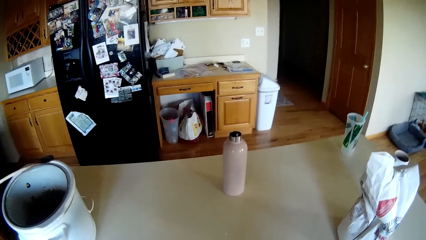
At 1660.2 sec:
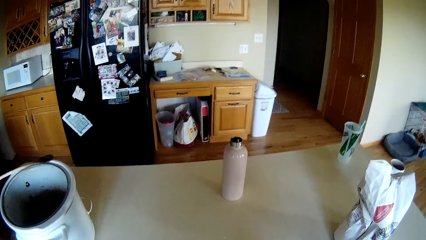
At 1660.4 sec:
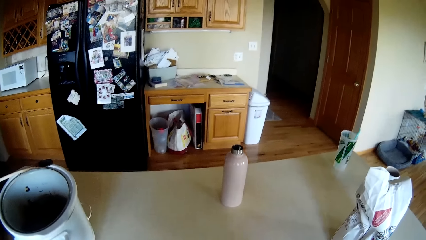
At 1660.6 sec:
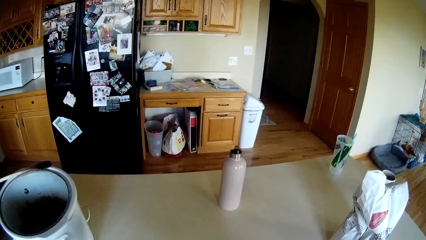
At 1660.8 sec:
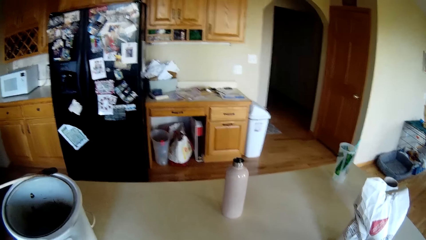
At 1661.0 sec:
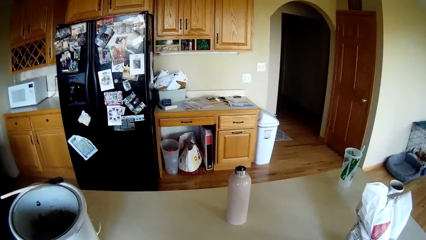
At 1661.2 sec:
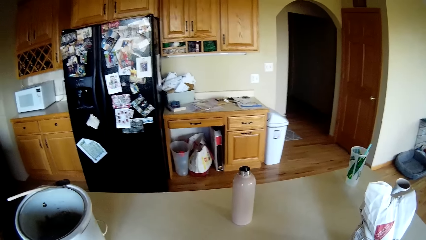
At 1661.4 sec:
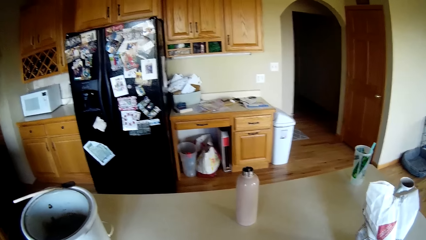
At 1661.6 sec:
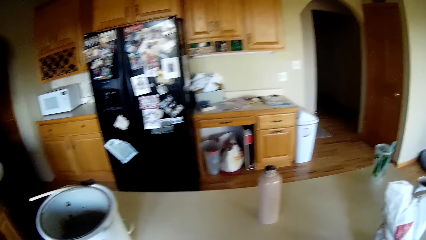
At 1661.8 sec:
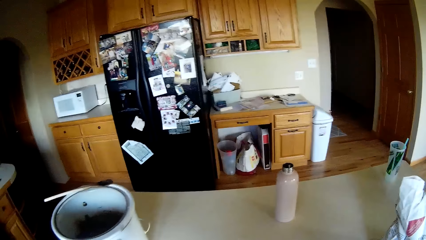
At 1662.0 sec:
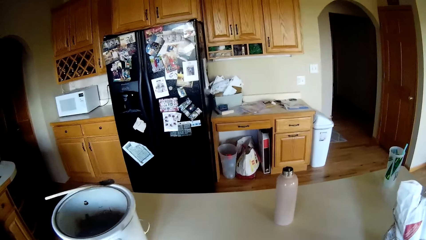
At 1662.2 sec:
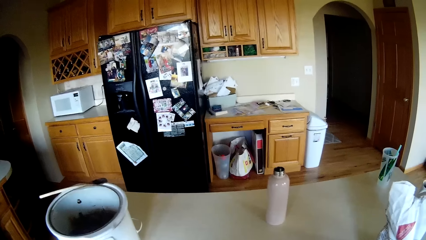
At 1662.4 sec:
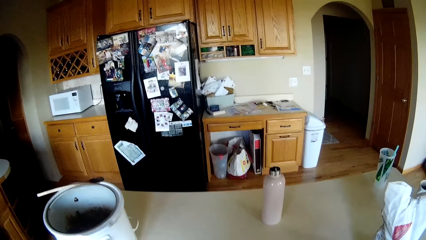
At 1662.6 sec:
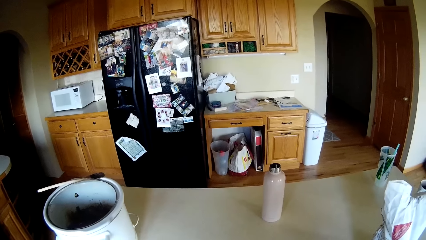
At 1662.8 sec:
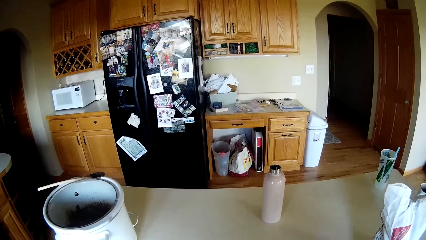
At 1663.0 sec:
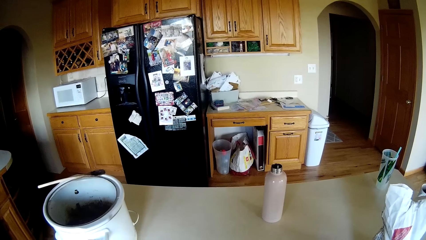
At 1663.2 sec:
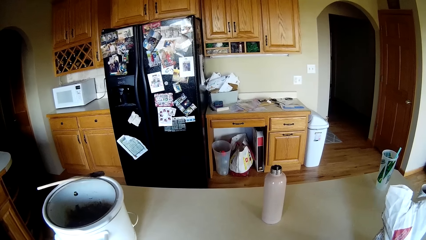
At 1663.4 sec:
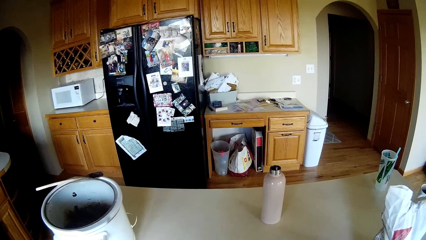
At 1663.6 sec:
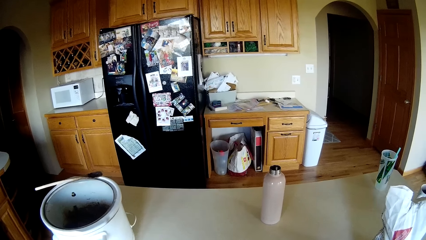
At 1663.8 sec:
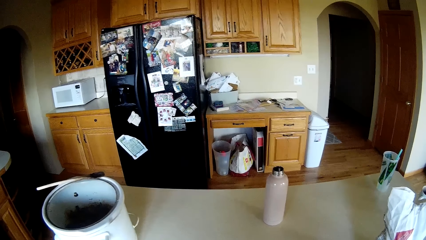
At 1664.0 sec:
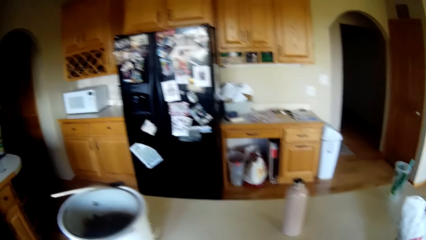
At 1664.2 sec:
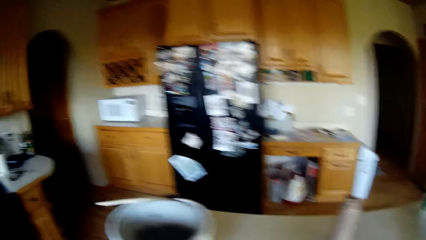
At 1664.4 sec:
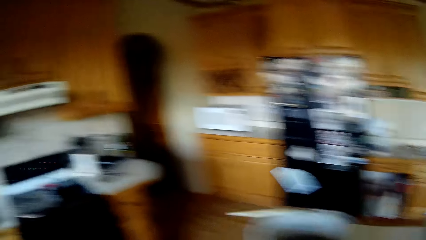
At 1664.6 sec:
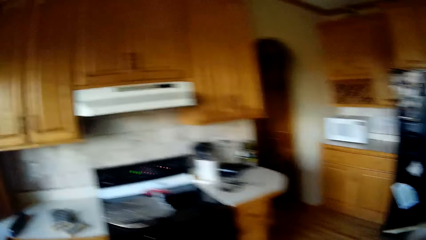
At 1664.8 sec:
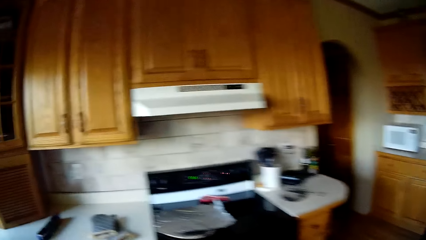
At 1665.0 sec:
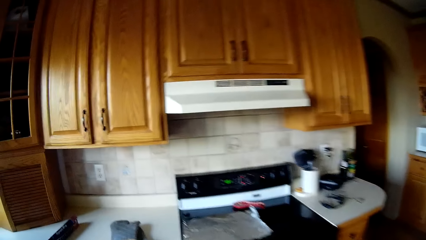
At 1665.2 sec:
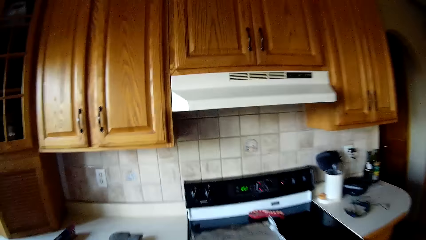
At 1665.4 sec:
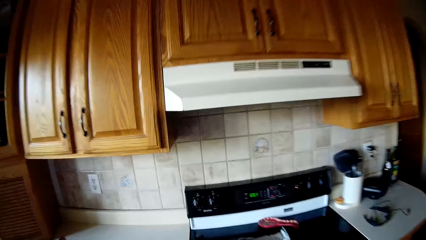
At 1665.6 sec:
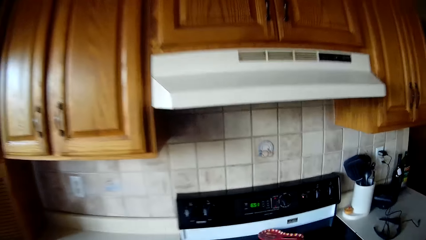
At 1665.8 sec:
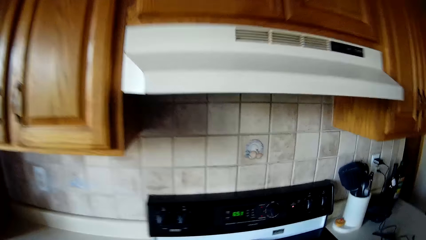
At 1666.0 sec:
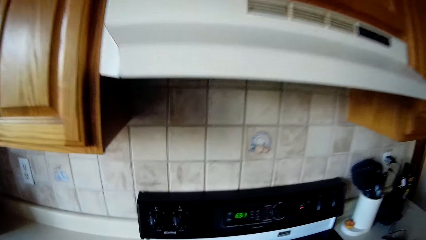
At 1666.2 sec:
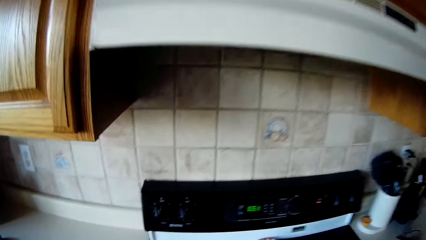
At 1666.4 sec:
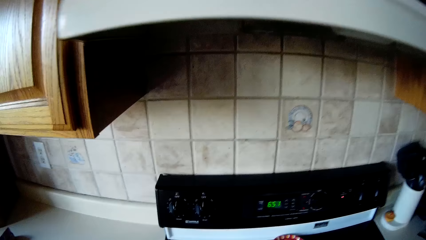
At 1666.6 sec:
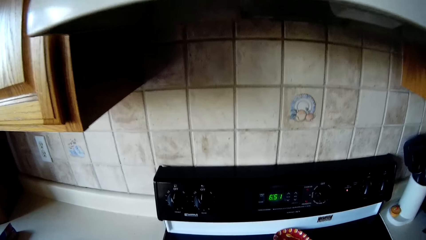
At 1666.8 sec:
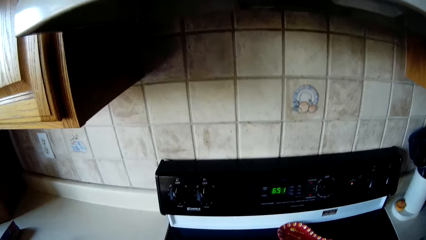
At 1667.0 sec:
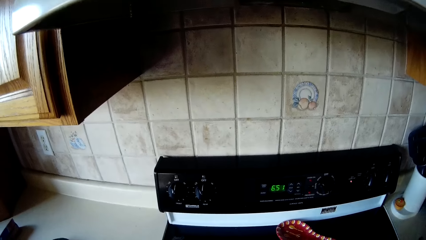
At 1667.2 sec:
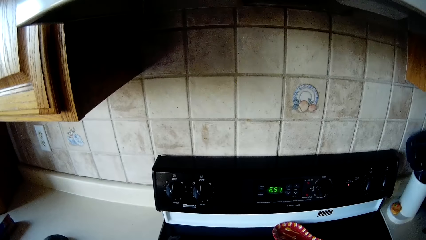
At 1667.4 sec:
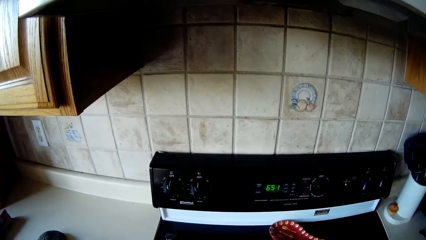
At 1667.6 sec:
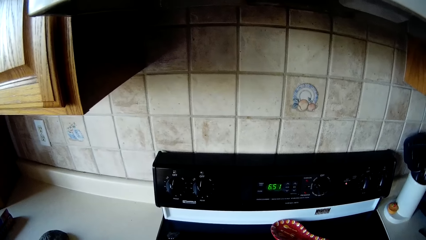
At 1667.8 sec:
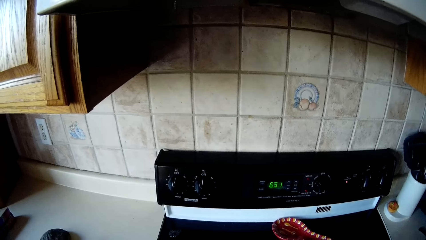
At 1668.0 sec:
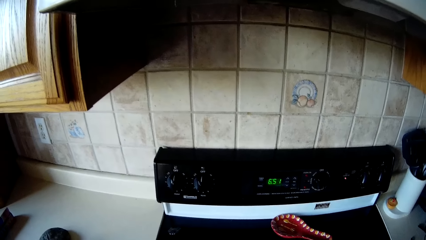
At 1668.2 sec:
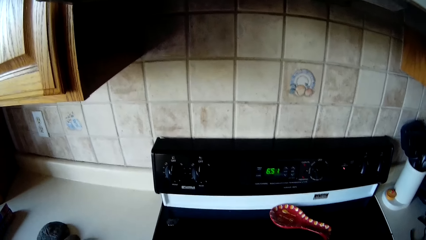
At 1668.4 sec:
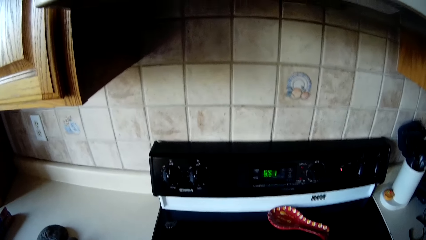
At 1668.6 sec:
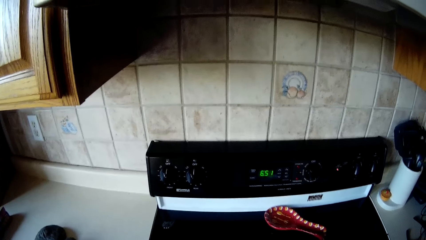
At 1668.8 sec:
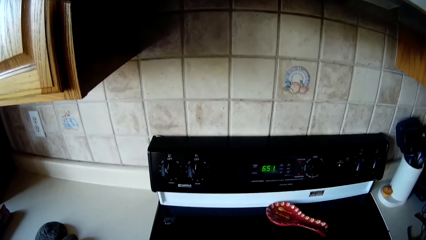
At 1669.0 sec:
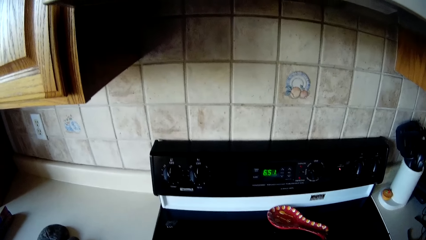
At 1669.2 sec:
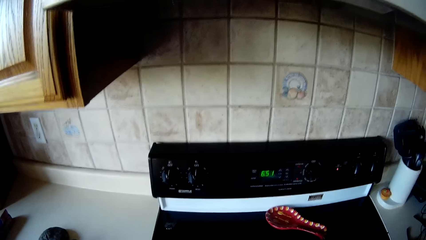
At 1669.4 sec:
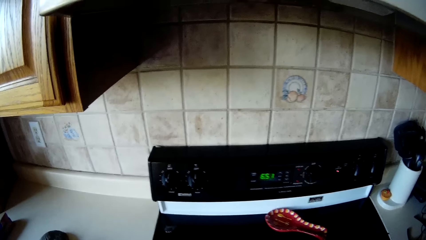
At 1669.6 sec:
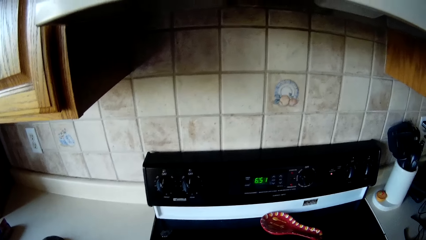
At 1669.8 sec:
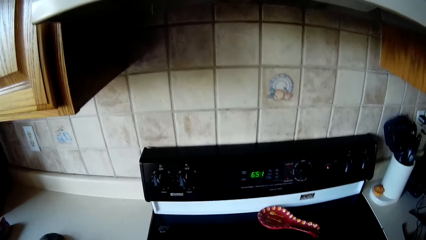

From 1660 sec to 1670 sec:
The camera wearer walks back to the cooker from the kitchen table.

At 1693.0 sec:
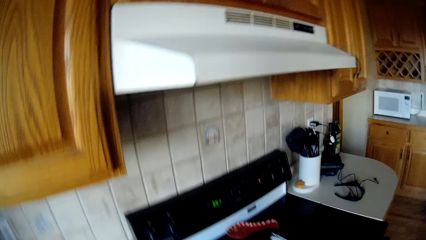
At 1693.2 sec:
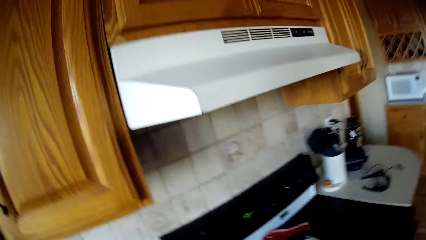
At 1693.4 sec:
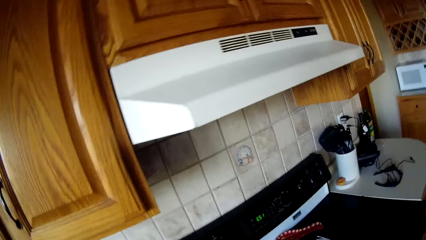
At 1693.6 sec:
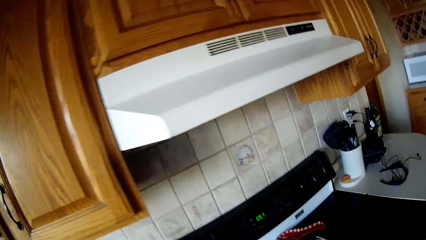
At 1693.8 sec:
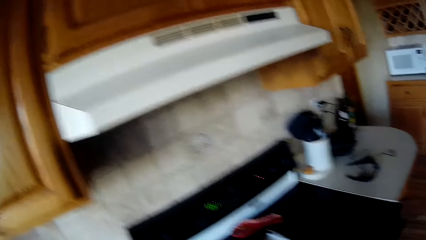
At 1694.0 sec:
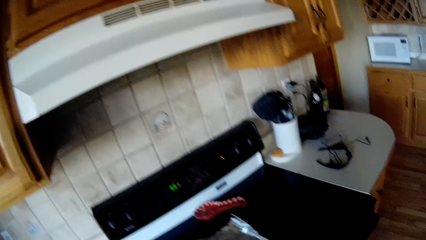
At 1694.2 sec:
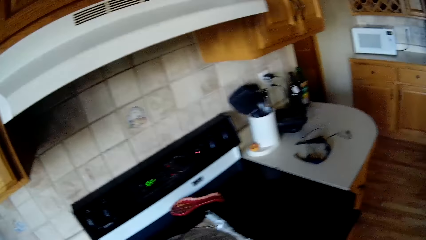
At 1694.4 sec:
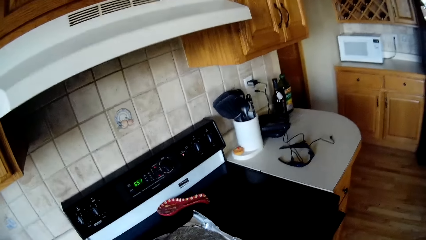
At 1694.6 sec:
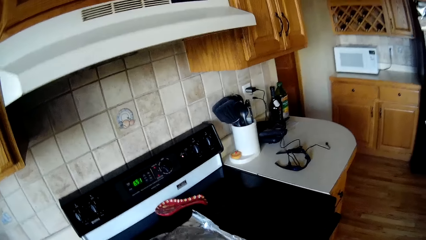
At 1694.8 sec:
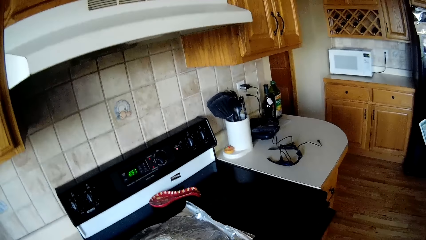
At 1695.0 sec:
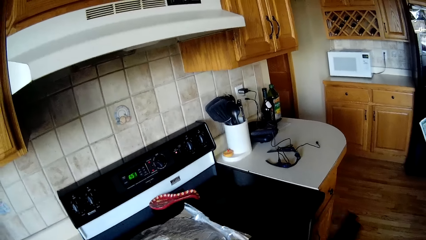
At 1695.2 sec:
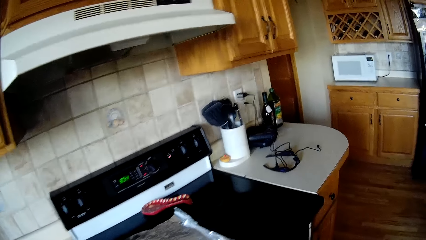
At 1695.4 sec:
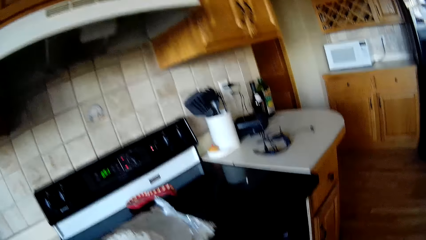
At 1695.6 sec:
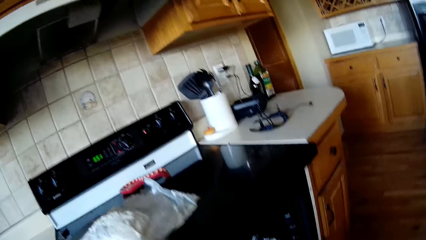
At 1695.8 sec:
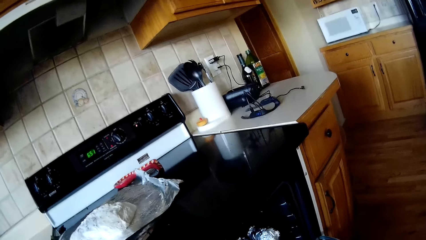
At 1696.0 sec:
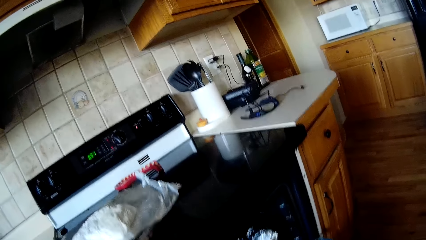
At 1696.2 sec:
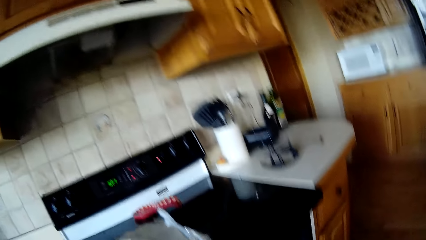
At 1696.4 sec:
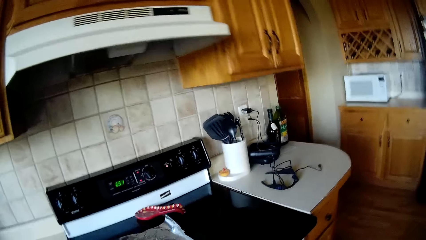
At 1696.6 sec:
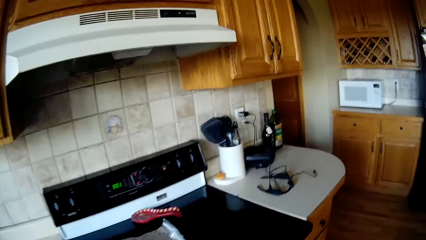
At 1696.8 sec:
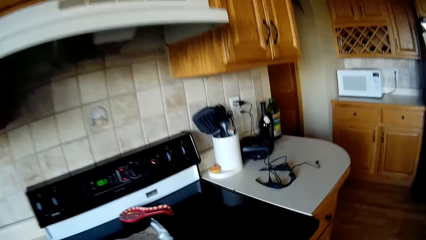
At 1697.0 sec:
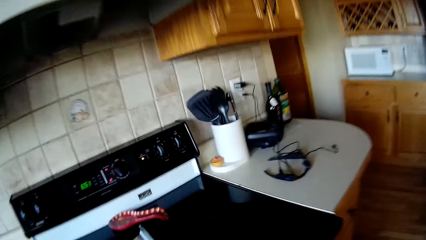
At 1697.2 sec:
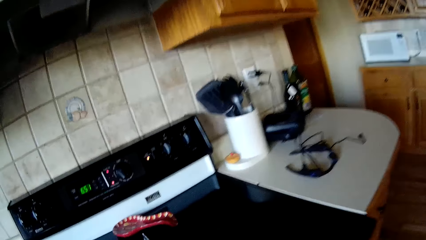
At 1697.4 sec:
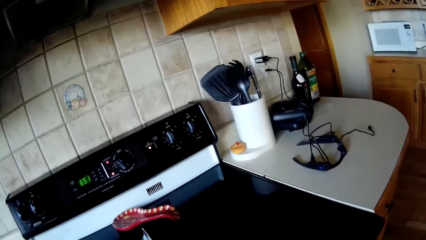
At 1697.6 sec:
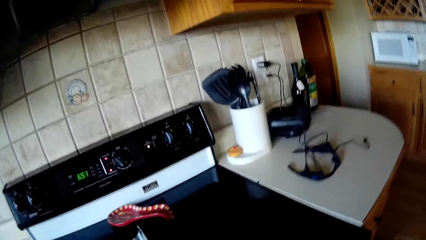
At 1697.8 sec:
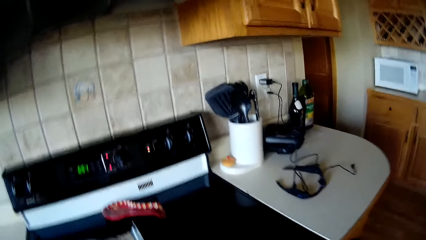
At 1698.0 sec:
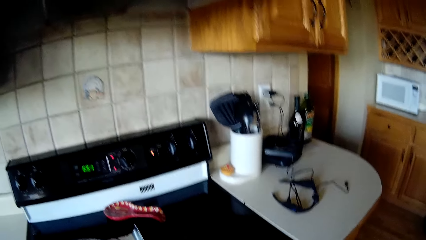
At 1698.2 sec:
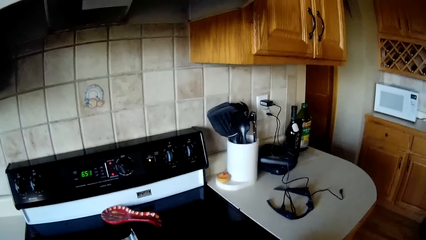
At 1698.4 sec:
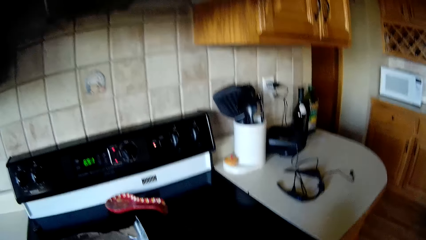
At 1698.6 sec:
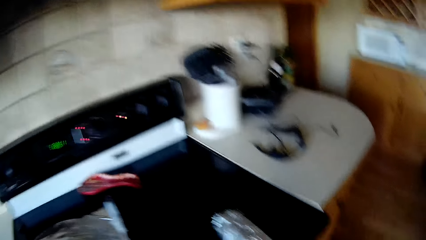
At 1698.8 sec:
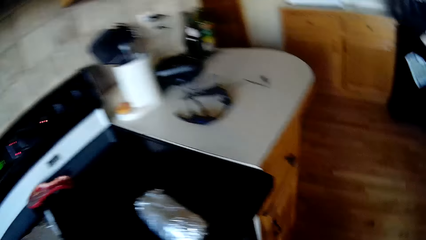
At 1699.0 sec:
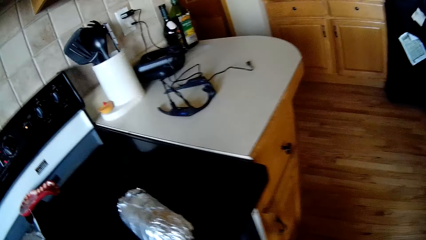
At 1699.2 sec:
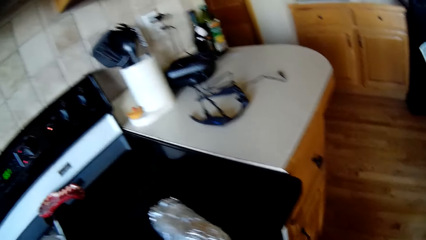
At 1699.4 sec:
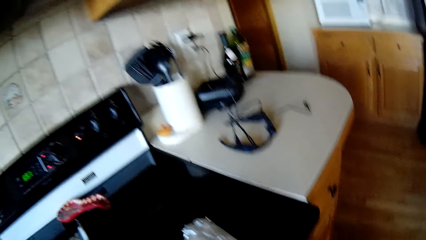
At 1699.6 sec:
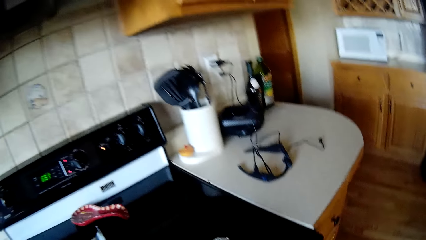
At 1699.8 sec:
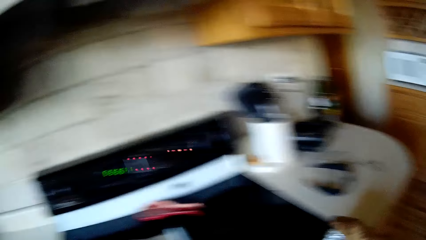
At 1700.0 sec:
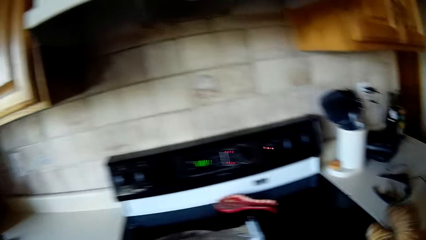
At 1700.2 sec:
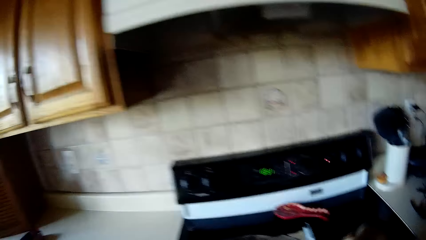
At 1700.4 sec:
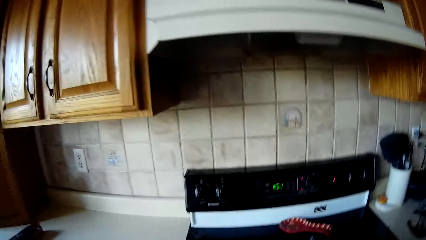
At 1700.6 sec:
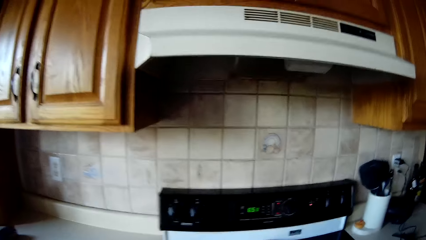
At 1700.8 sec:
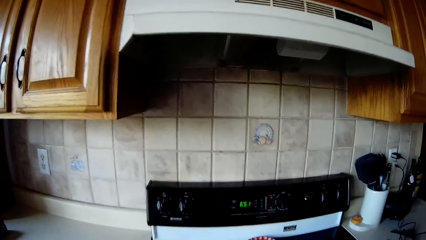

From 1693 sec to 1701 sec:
The camera wearer opens a kitchen cabinet under the cooker with her right hand.
